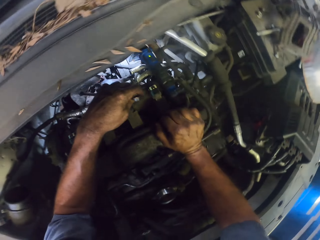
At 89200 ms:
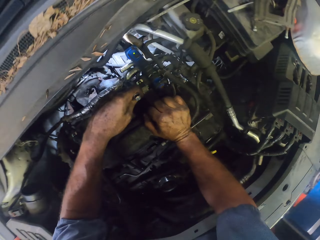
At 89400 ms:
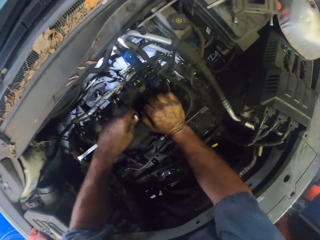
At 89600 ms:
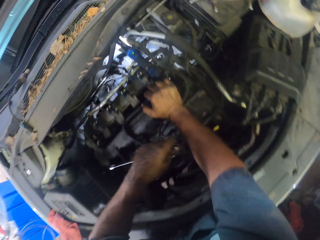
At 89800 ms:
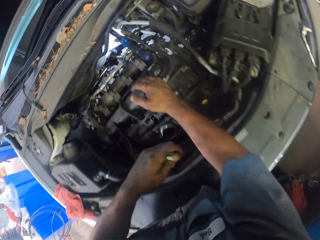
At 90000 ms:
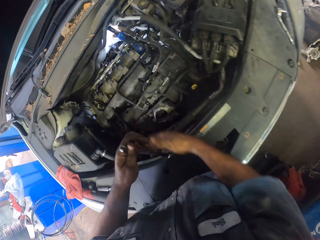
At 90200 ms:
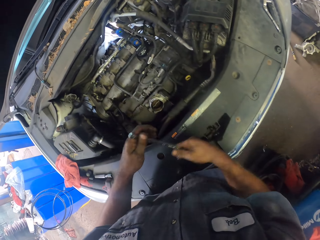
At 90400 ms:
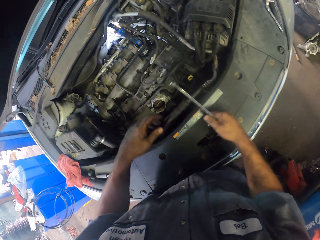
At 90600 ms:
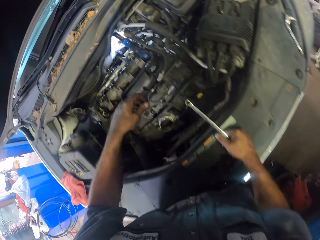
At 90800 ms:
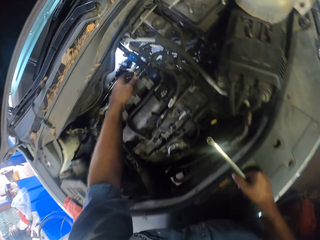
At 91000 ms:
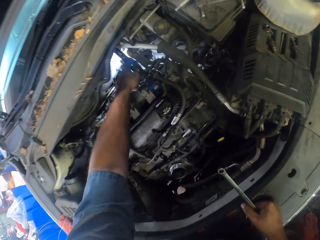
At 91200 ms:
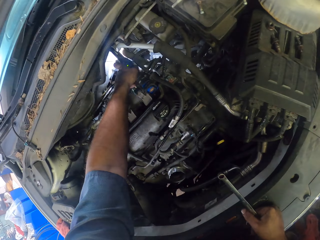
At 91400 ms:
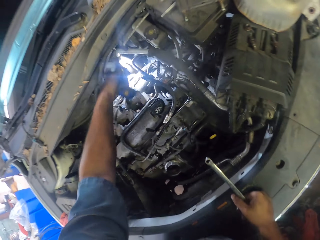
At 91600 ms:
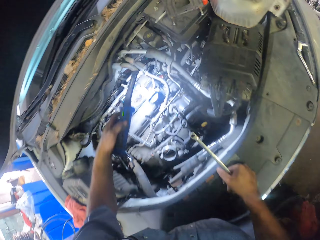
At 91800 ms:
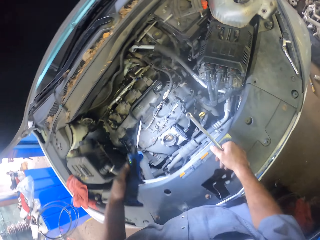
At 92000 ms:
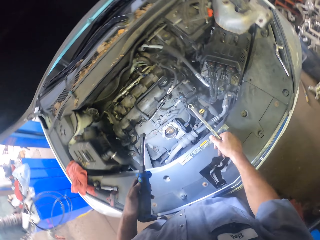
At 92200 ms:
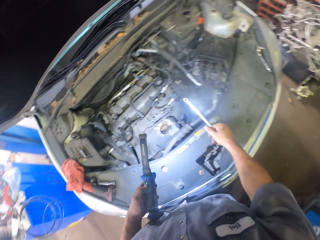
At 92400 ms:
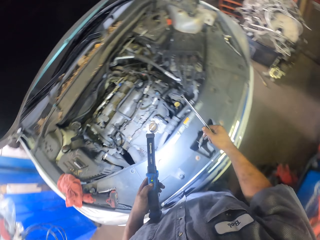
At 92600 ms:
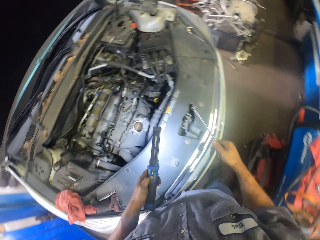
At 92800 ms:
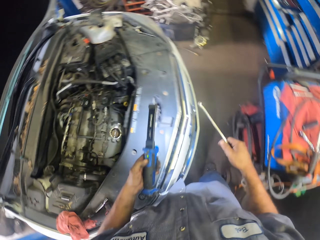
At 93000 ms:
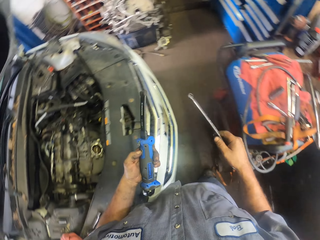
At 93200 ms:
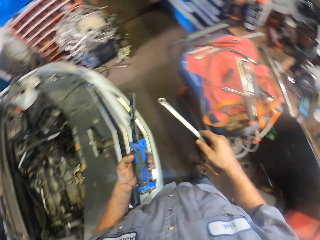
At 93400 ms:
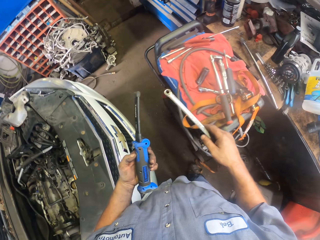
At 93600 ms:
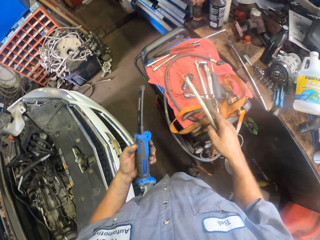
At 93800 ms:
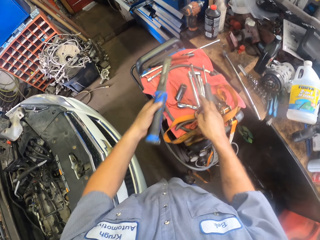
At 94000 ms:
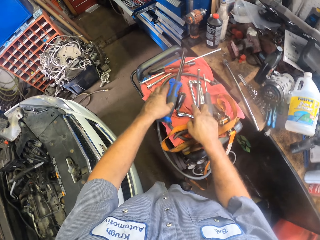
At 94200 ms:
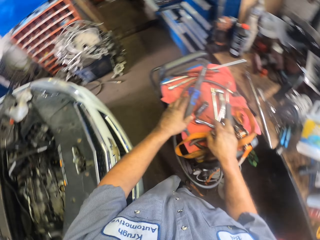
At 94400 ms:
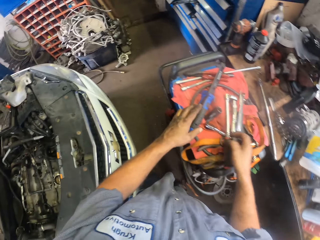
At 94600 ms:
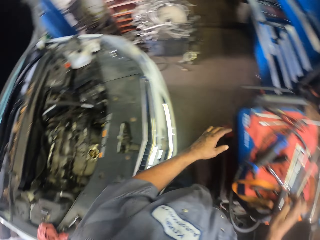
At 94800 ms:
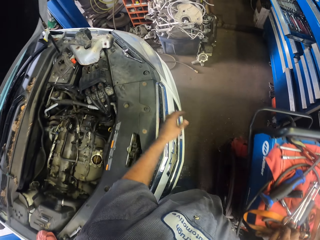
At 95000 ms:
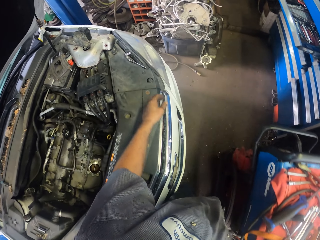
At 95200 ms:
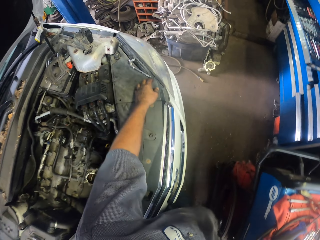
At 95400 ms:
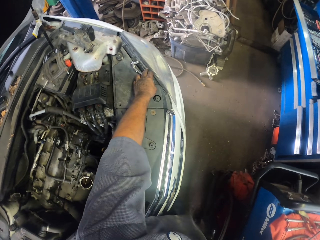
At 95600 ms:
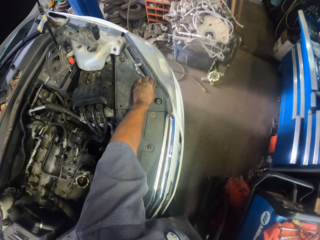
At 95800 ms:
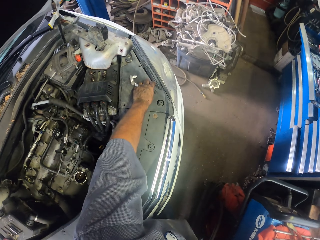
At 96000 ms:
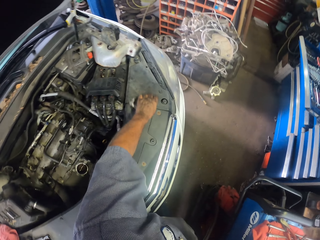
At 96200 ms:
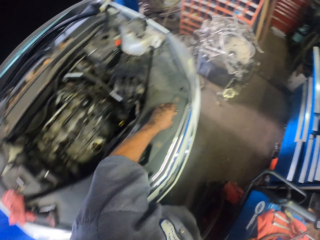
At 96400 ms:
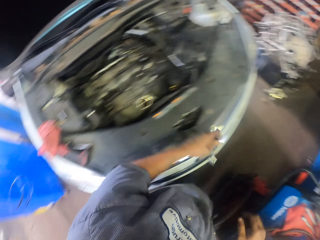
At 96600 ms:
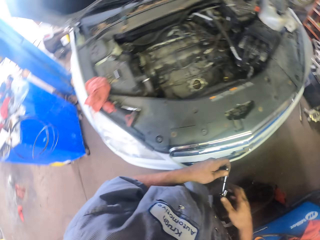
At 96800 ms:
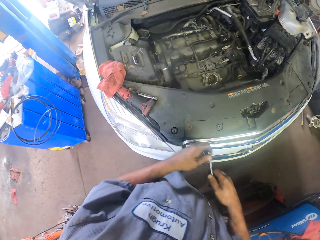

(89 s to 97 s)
The camera wearer holds the spanner. They pick up a wrench. They put the spanner down. They pick up a wrench and a spanner. They pick up something.

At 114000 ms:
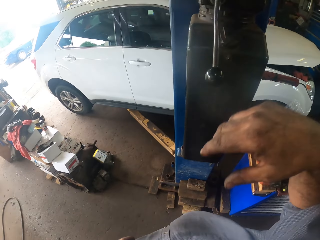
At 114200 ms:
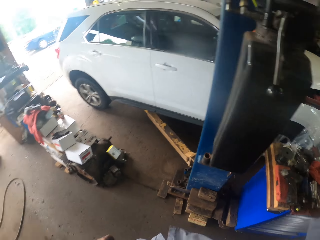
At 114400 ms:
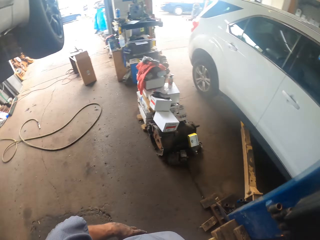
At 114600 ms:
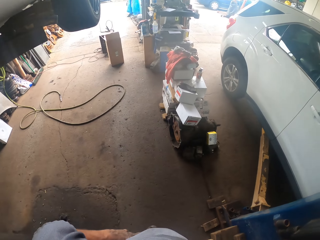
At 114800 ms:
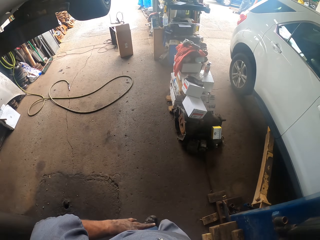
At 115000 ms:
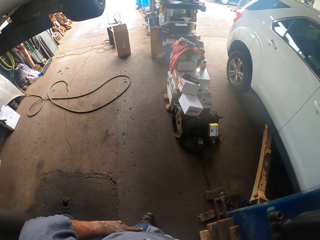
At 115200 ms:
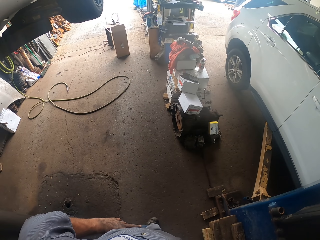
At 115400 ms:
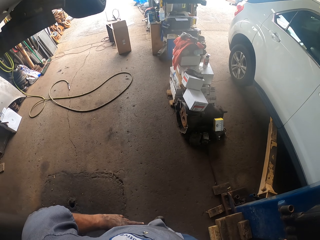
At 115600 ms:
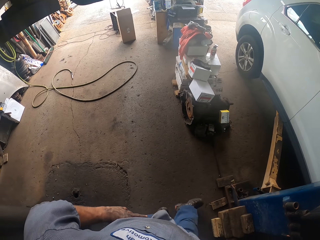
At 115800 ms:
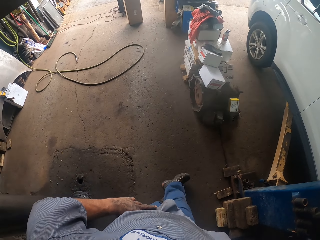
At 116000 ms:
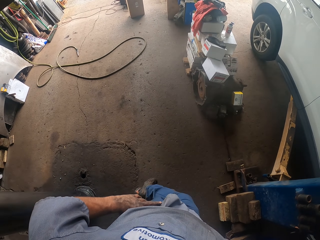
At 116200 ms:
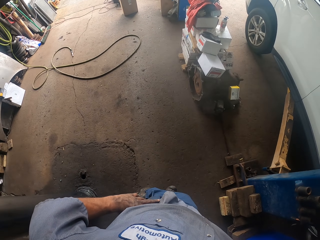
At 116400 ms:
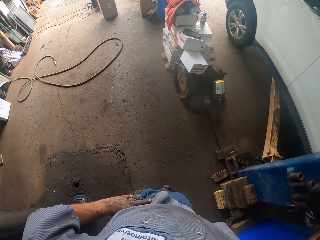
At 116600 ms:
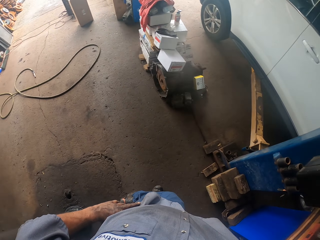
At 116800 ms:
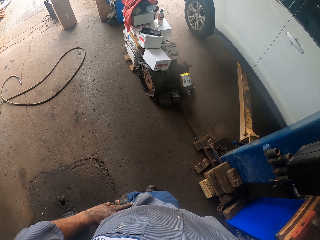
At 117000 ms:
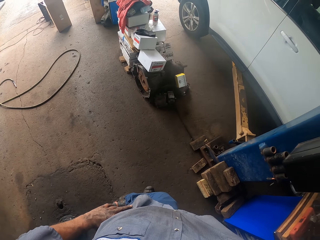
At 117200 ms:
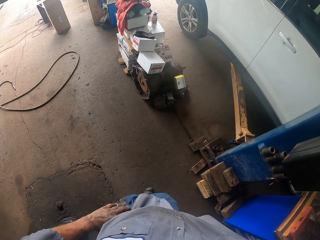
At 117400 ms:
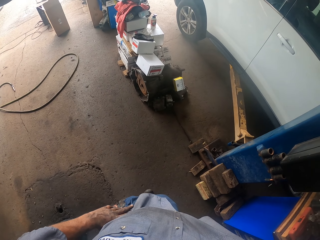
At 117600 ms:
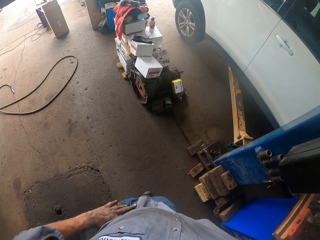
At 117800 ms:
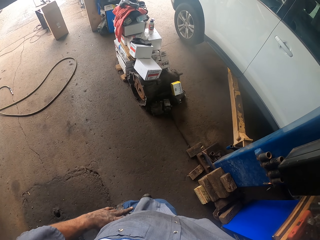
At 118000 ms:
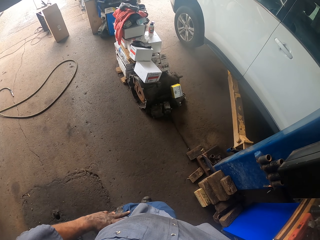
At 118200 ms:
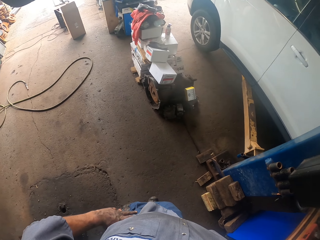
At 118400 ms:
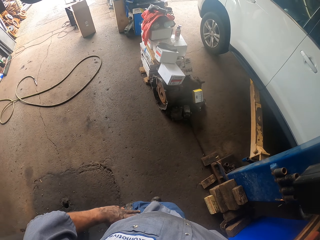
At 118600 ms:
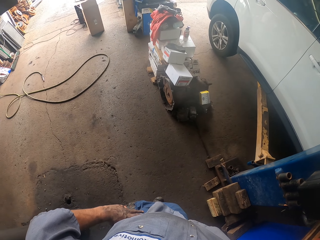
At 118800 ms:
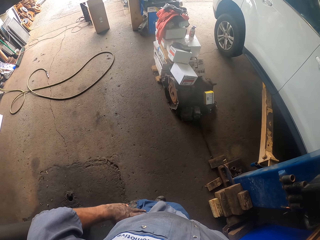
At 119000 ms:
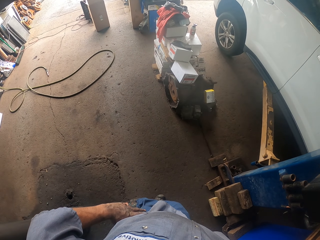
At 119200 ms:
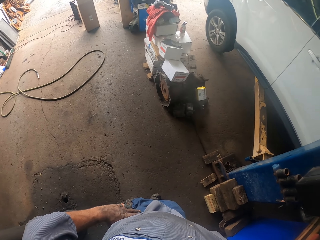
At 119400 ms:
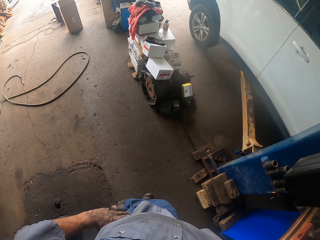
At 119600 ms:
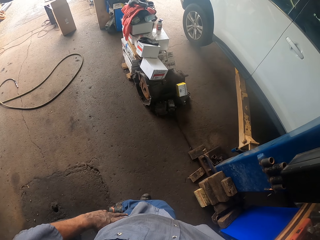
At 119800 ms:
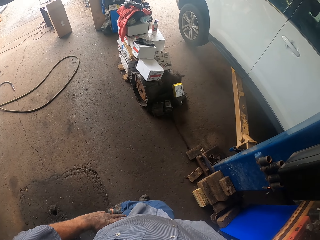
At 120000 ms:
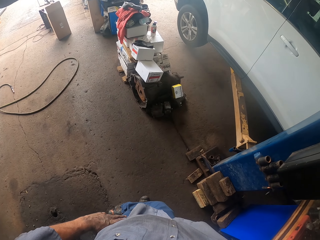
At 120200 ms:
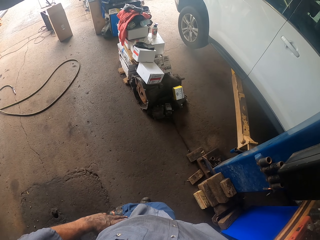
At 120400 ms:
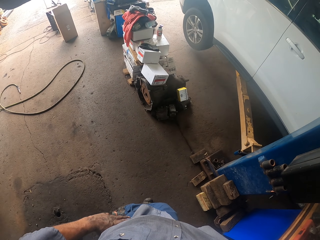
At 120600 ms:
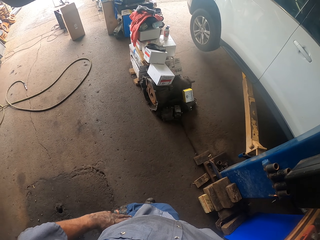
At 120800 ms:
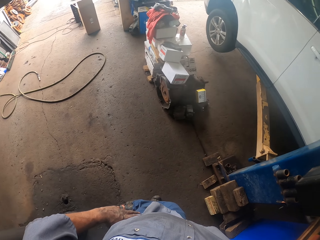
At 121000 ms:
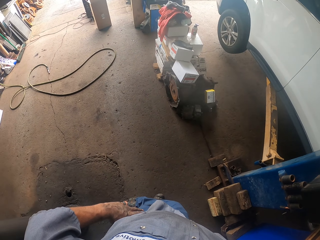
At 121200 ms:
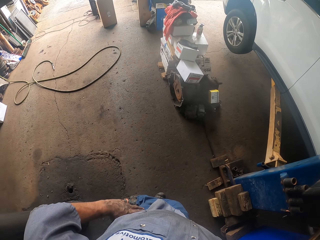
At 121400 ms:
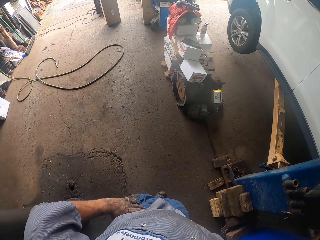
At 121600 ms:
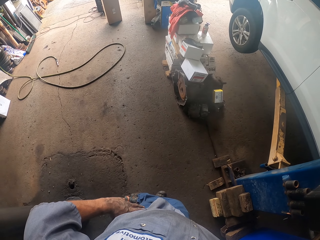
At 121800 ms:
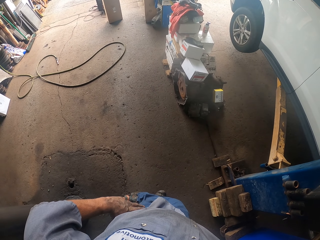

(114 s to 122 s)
The camera wearer lifts the car up with the car lift. They stand beside the pole.

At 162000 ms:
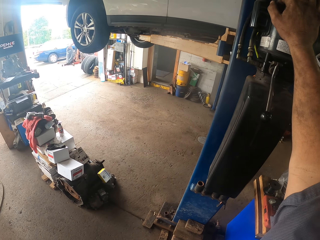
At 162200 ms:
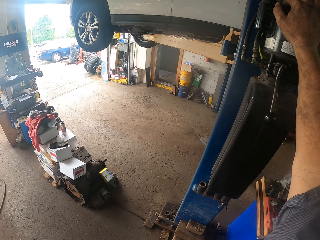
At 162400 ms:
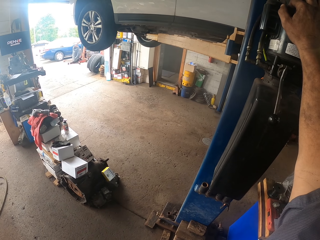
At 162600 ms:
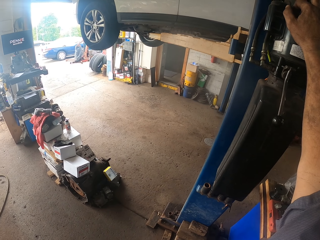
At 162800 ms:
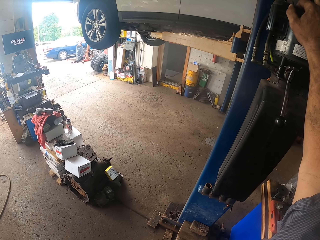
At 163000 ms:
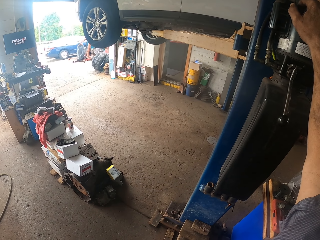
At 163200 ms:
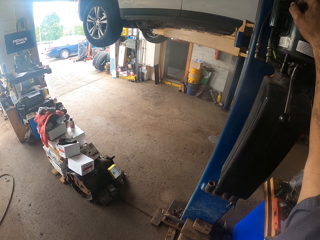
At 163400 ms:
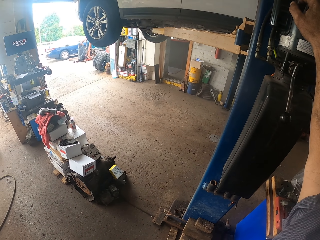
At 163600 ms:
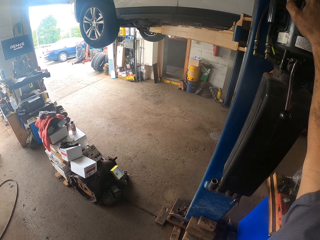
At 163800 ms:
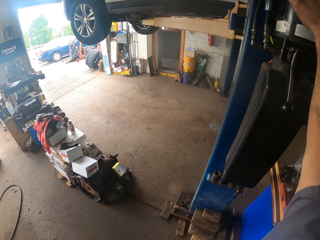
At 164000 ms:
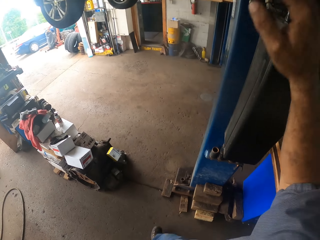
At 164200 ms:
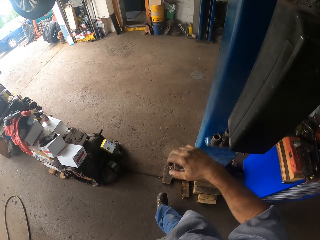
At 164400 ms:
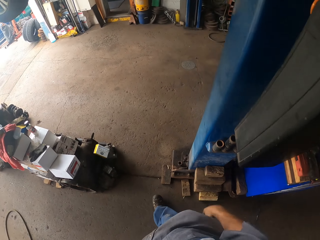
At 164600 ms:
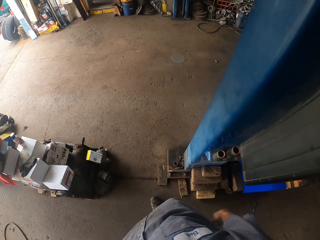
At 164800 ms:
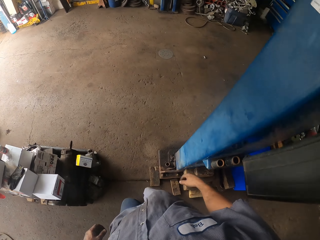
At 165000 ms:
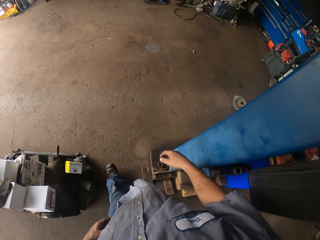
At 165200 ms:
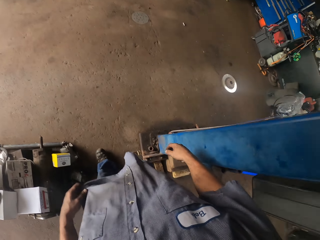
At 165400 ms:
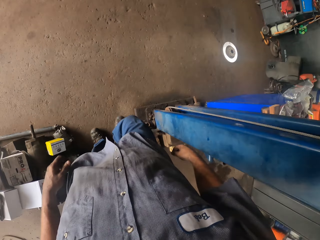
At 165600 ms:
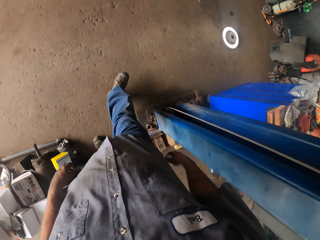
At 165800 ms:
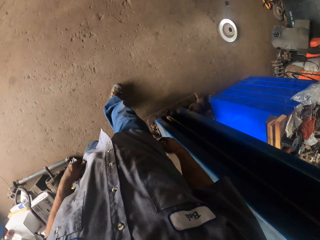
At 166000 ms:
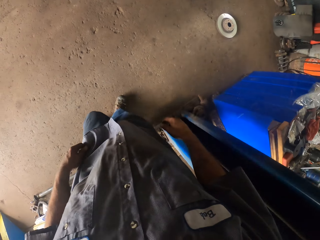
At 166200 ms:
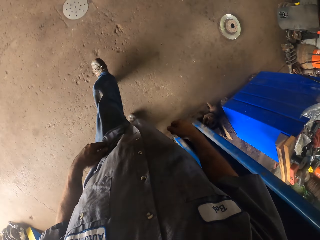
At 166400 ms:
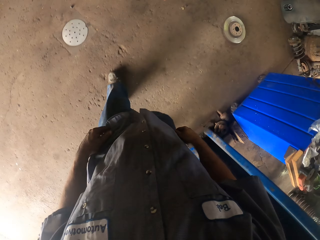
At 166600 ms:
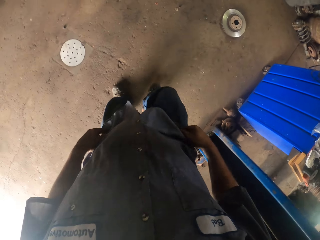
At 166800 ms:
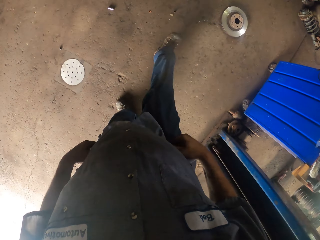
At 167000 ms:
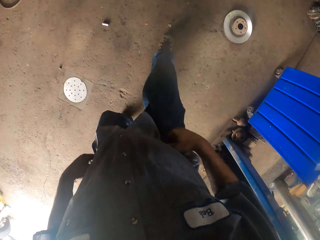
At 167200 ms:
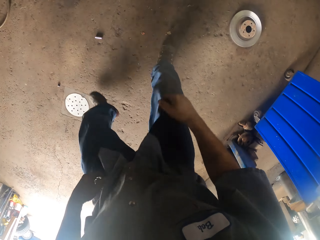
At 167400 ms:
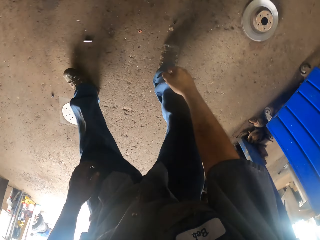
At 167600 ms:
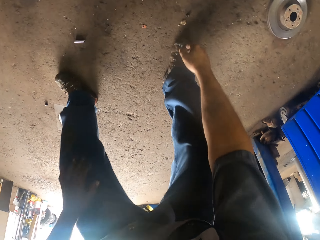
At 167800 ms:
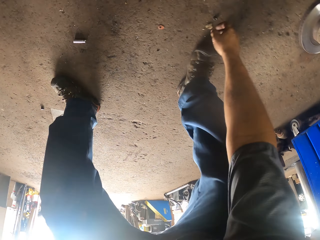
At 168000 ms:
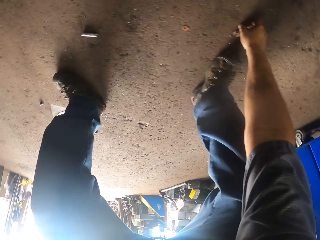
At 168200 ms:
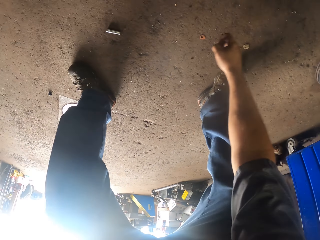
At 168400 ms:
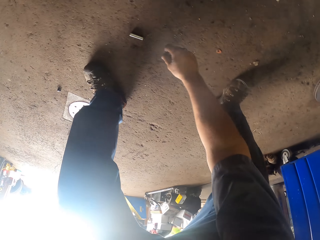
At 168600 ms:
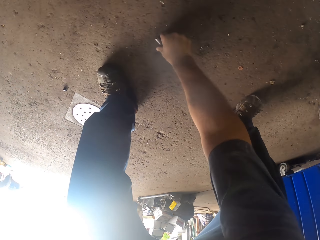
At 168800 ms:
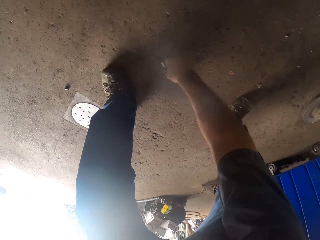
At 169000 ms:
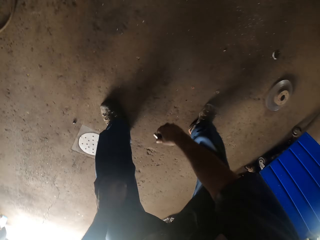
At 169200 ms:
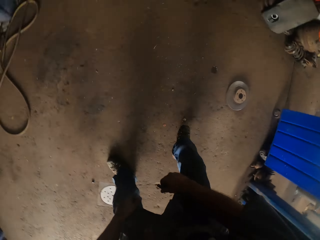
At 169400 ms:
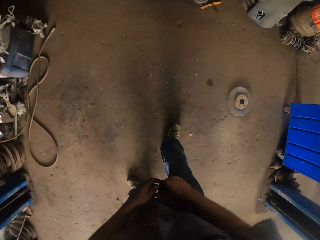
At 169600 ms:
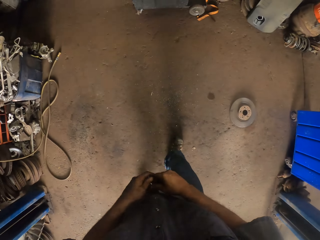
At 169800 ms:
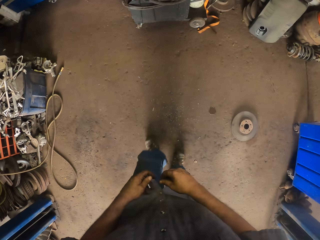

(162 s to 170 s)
The camera wearer walks. They pick up something.
